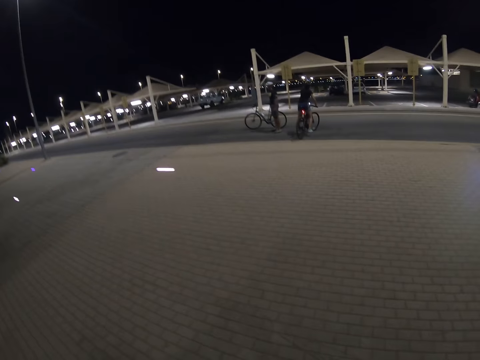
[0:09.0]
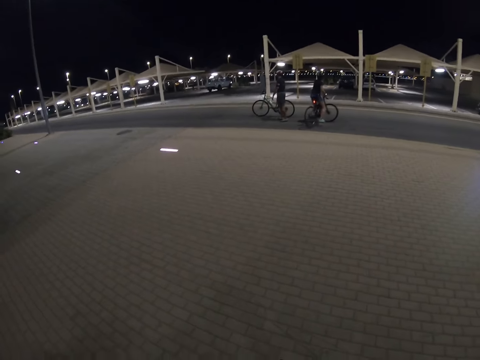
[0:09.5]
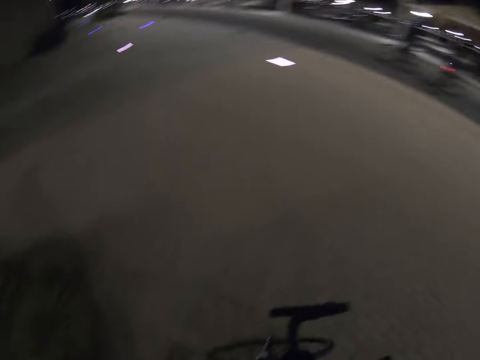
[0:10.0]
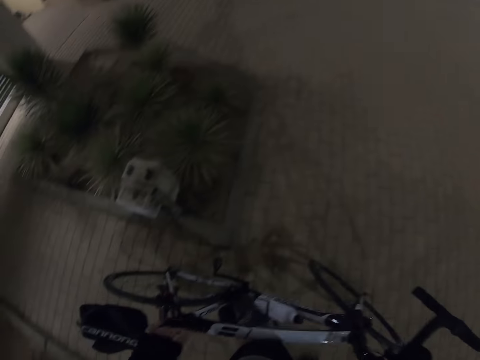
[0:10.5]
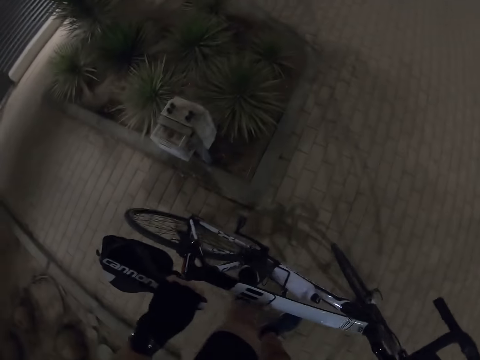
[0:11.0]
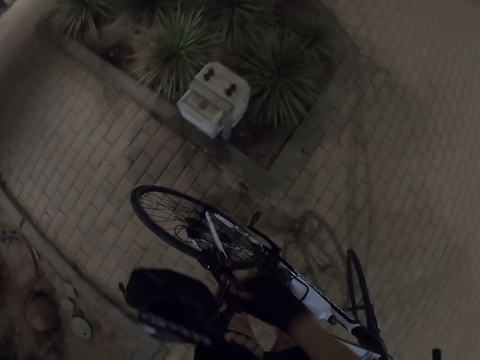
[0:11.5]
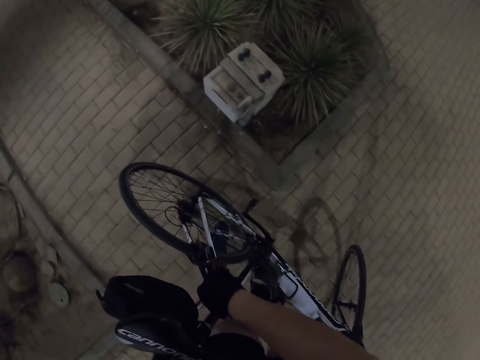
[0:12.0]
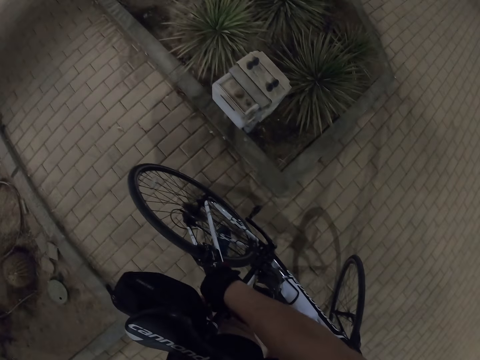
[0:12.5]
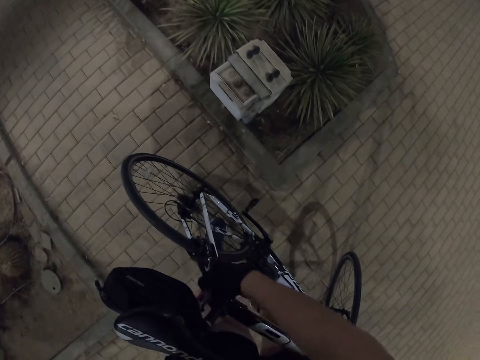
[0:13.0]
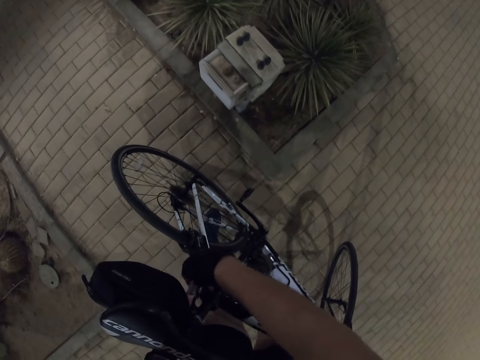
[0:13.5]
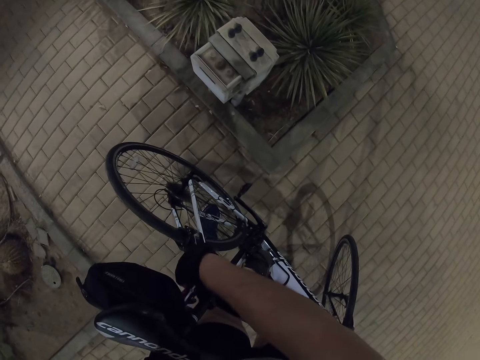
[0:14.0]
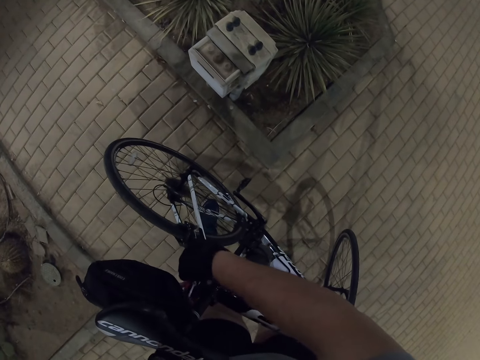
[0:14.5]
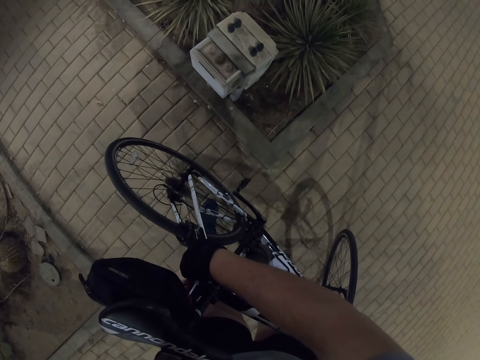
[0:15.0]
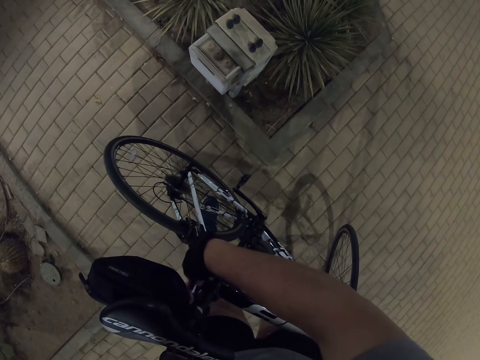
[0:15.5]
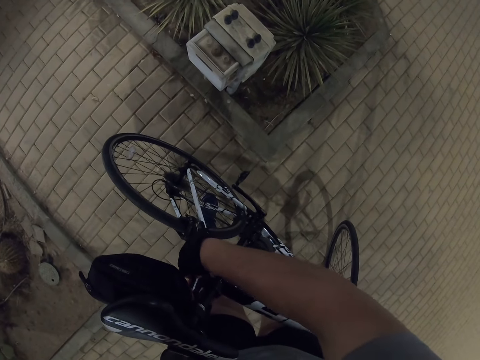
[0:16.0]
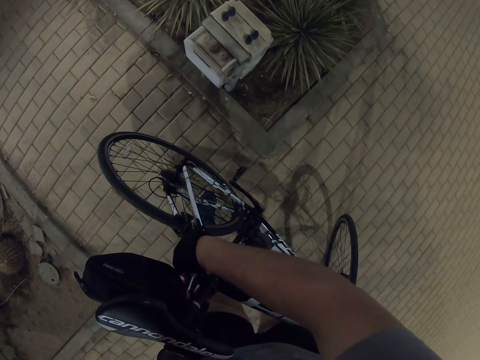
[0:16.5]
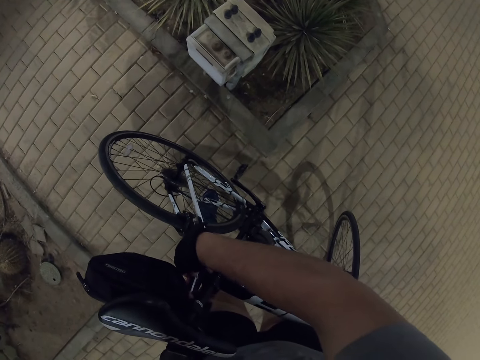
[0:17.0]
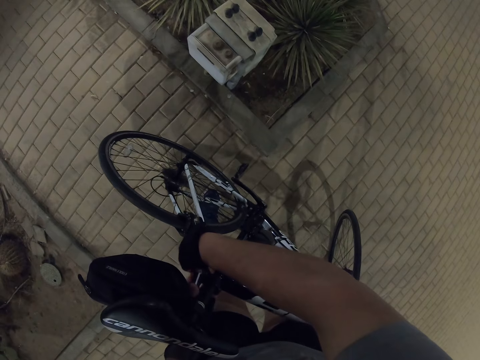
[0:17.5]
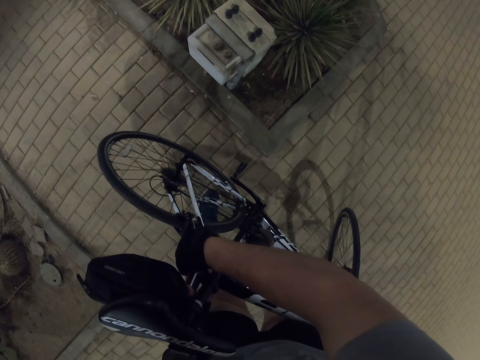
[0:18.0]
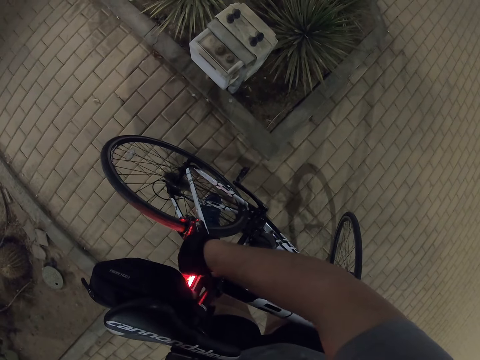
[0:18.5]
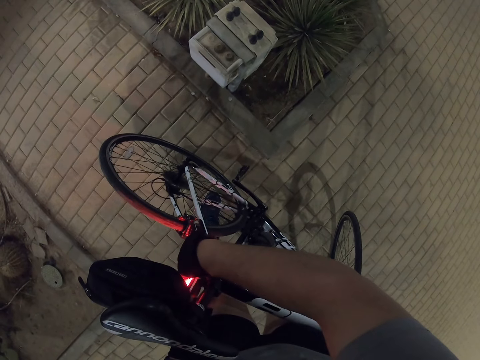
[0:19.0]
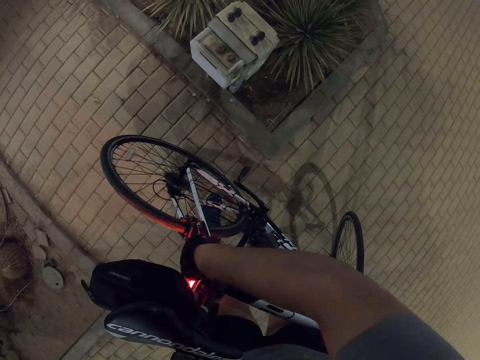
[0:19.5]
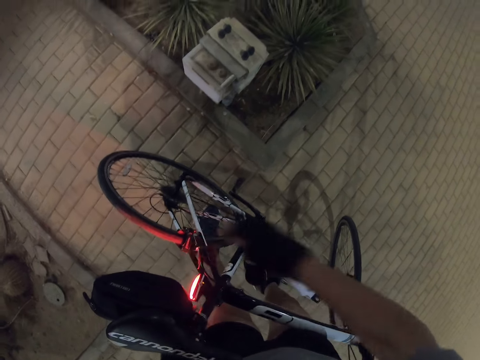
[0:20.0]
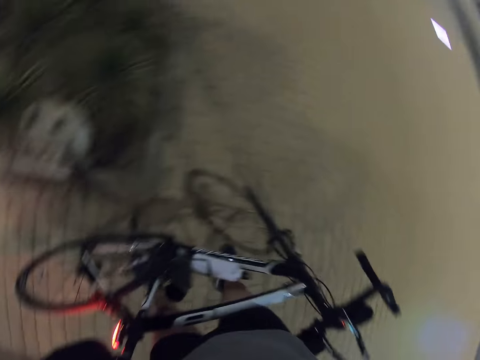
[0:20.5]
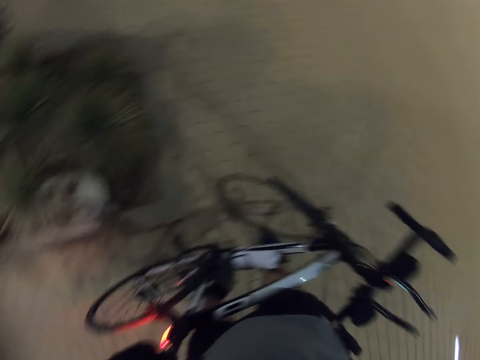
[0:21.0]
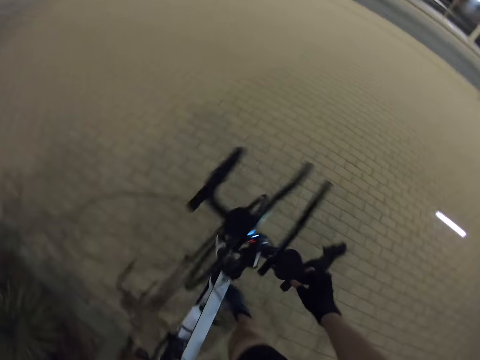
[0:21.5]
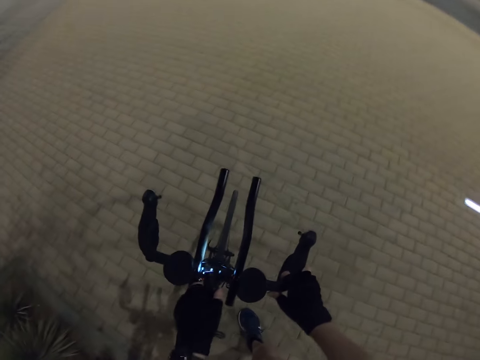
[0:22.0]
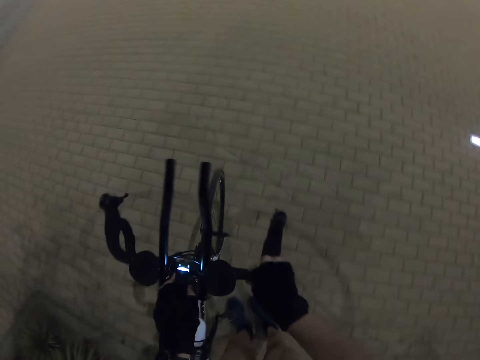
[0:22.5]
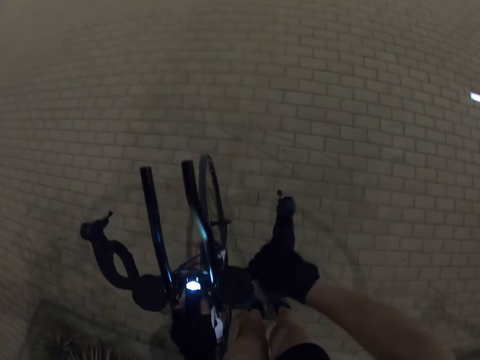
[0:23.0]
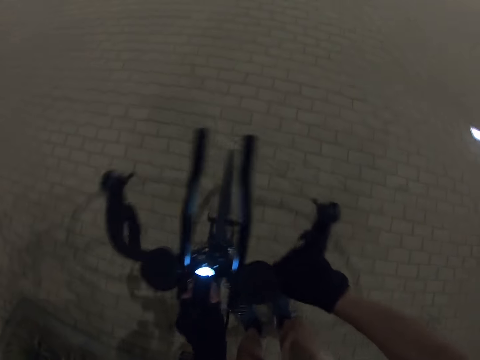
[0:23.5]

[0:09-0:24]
A person rides a bicycle. The camera wearer tightens the bicycle. They turn on the reflector lights, hold the handle bar, and adjust the bicycle headlights.

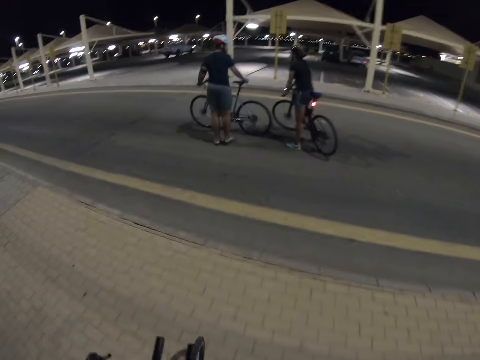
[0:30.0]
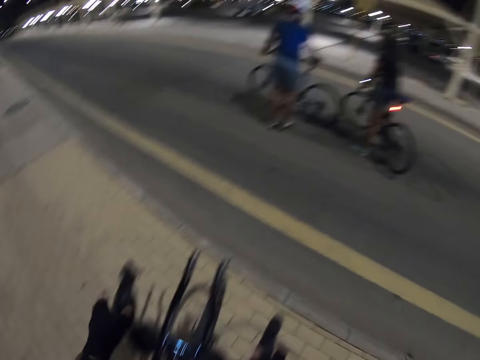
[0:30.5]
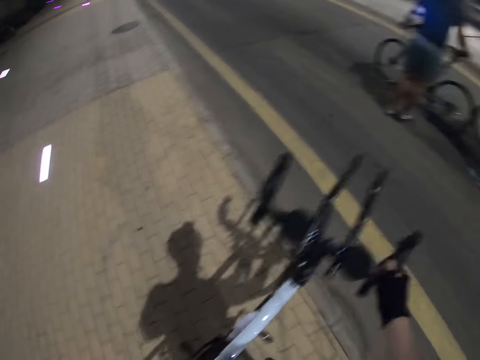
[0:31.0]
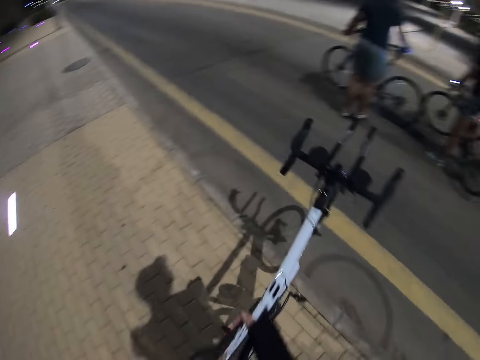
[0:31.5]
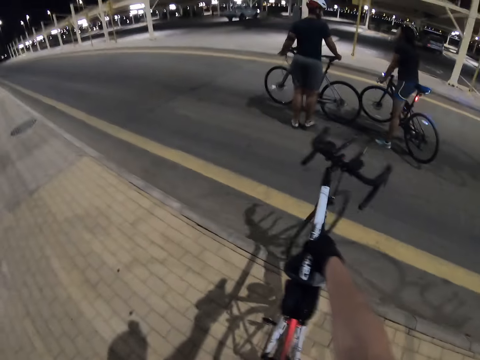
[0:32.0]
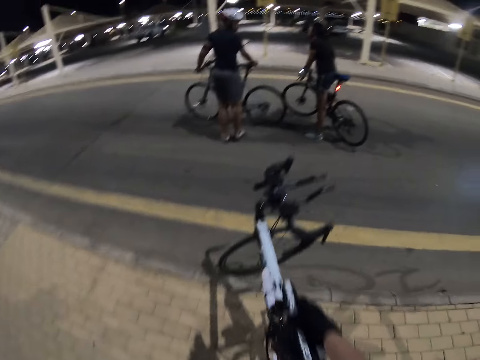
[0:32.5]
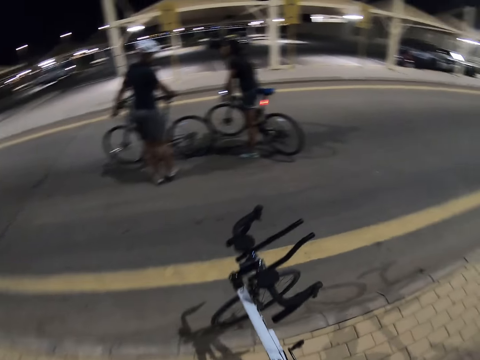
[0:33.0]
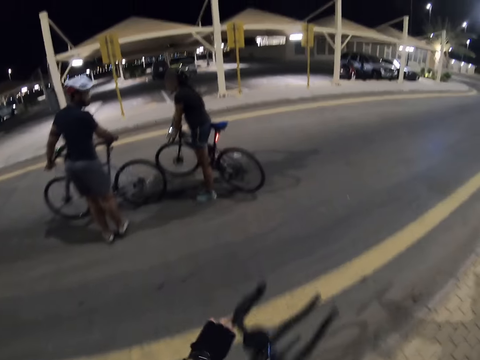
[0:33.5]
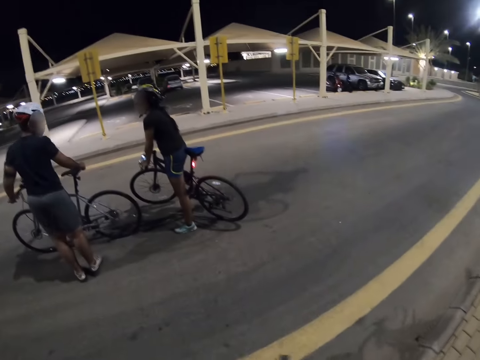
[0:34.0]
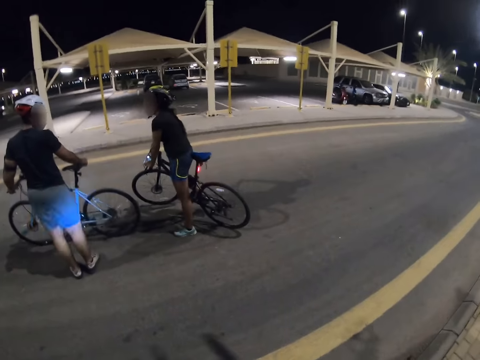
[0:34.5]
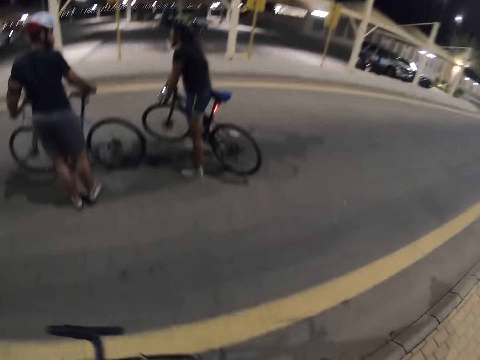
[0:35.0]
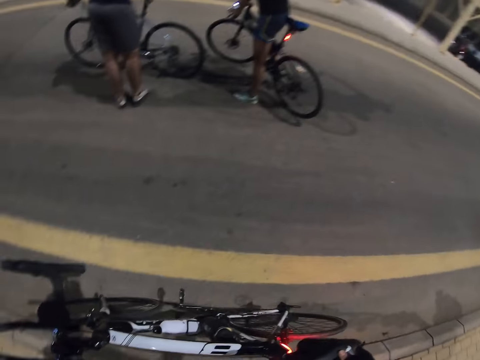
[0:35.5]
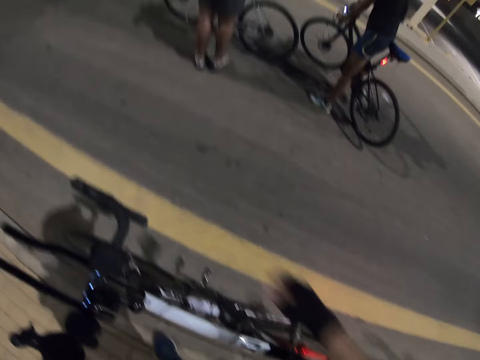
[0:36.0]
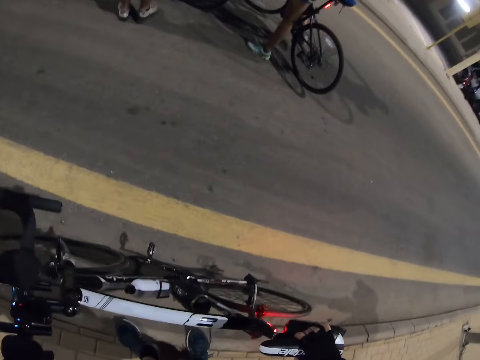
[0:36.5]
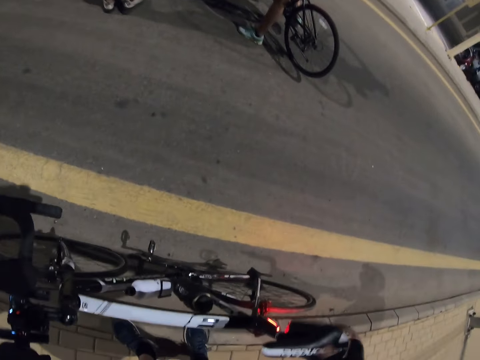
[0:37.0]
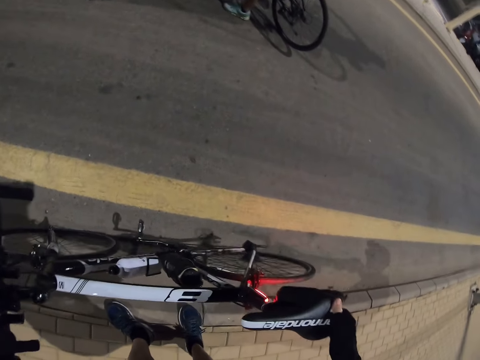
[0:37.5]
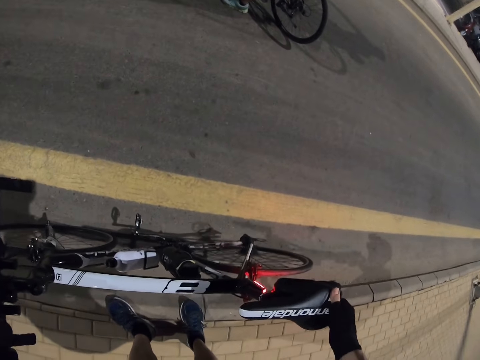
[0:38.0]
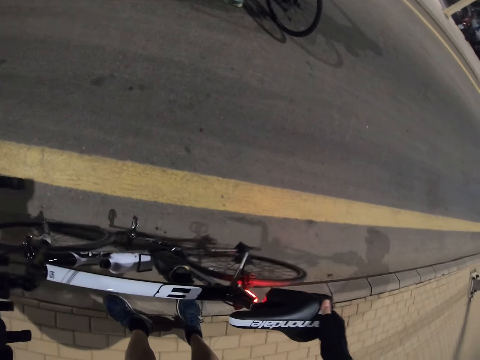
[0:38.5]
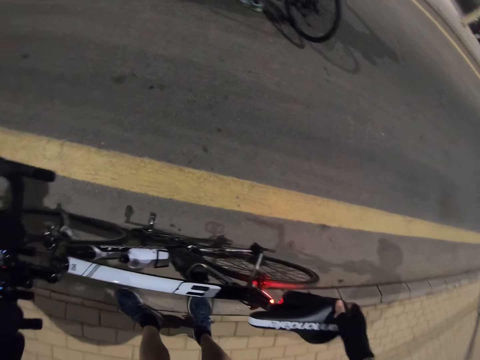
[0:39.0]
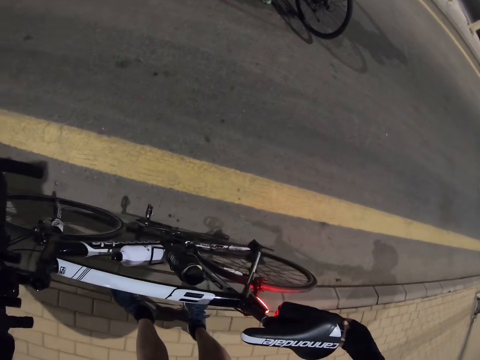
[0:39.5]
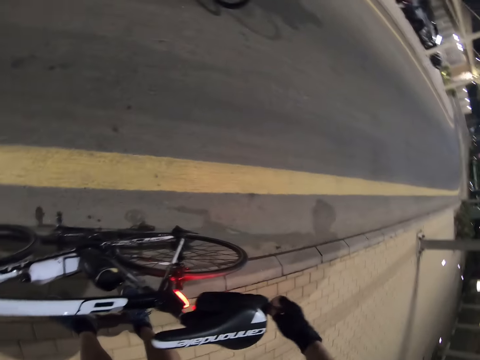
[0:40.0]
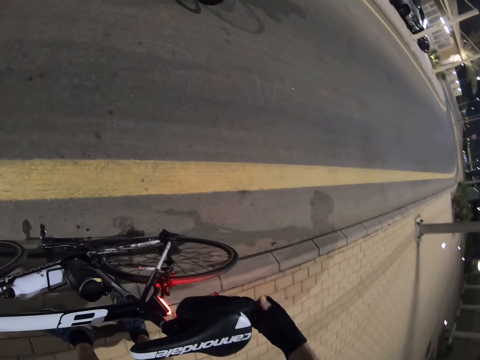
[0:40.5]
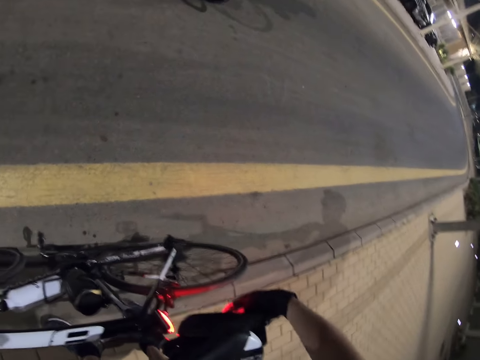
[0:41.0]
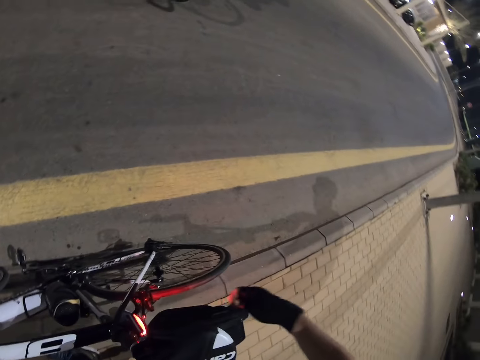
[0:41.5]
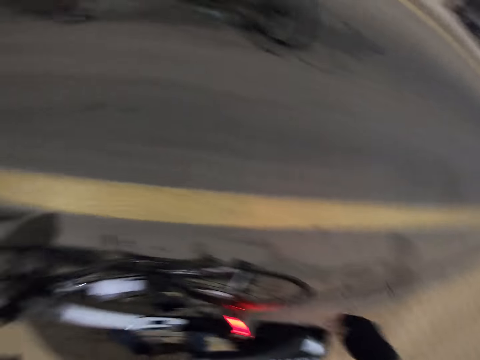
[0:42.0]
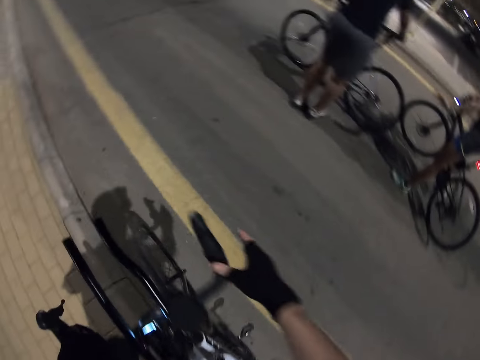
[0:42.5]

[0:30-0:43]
The camera wearer changes sides to the left side. They push the bicycle on the road. They hold the left handle bar and turn on the reflector lights. They adjust the seat with the right hand. They touch the bicycle seat.
